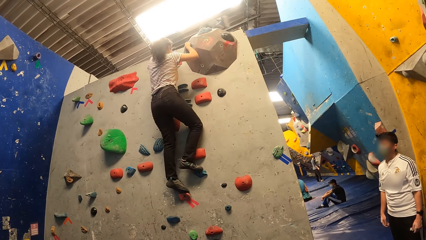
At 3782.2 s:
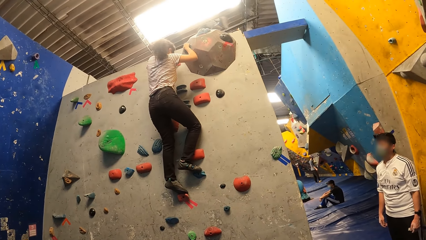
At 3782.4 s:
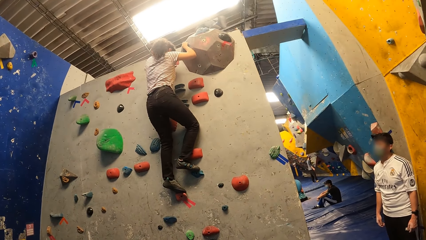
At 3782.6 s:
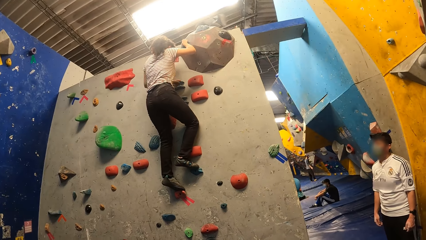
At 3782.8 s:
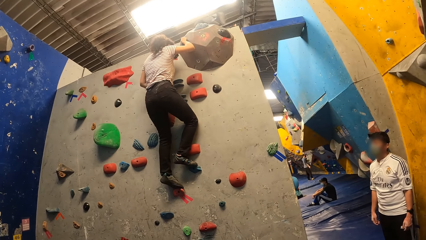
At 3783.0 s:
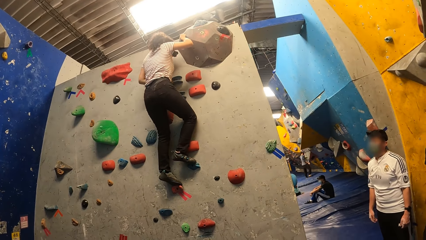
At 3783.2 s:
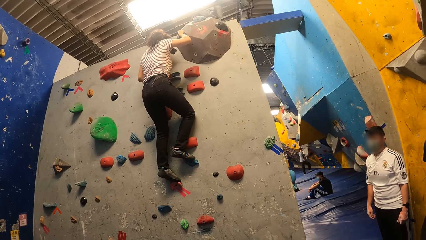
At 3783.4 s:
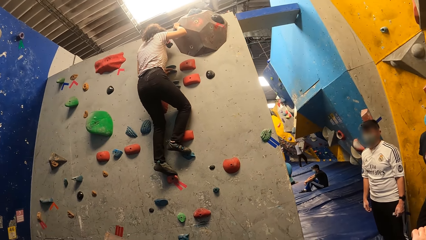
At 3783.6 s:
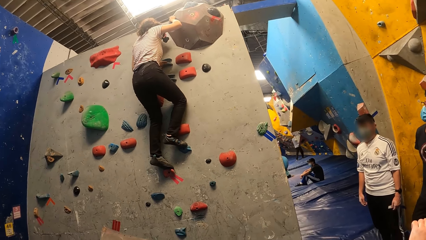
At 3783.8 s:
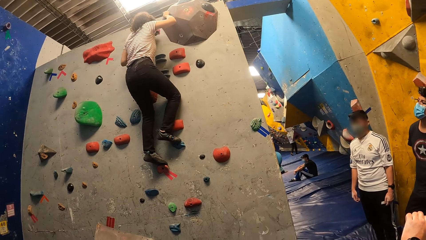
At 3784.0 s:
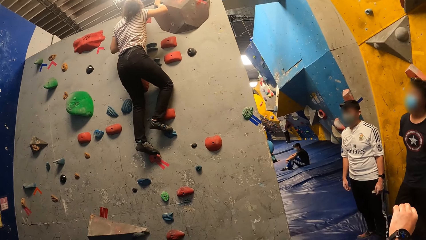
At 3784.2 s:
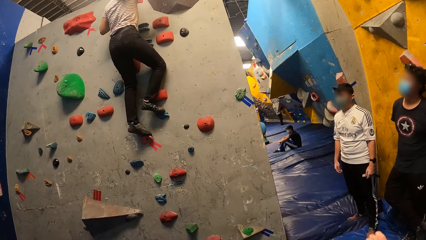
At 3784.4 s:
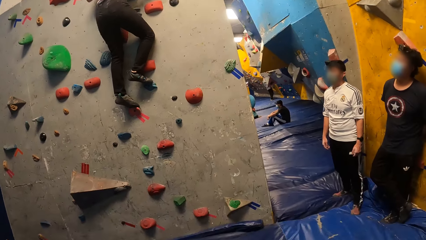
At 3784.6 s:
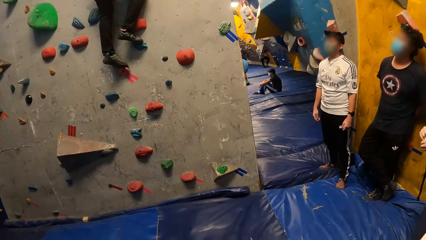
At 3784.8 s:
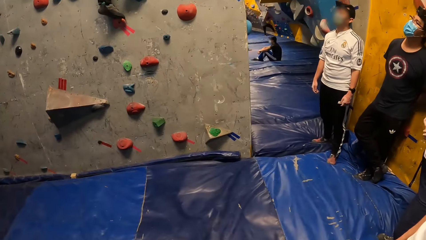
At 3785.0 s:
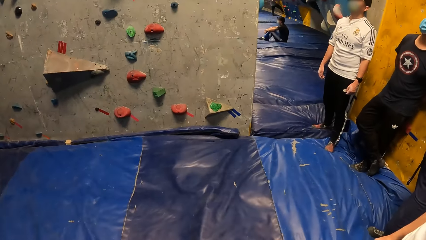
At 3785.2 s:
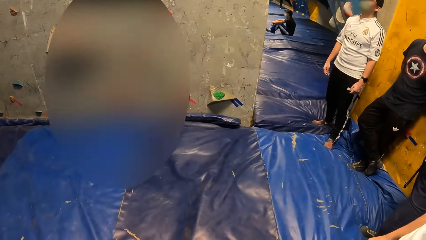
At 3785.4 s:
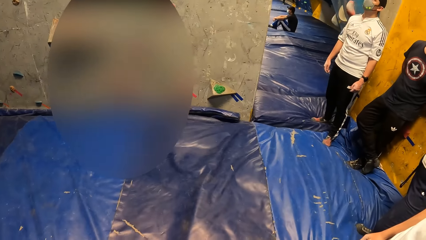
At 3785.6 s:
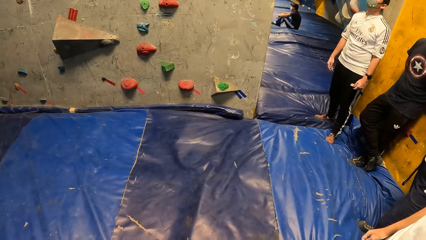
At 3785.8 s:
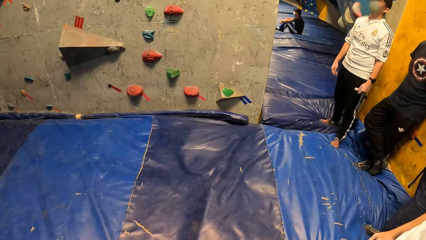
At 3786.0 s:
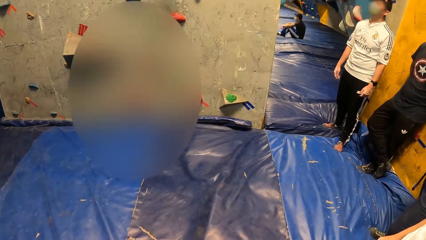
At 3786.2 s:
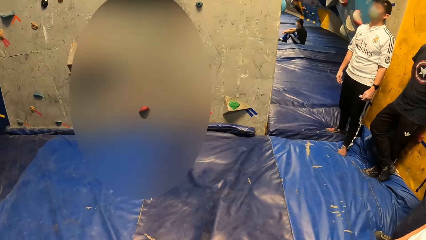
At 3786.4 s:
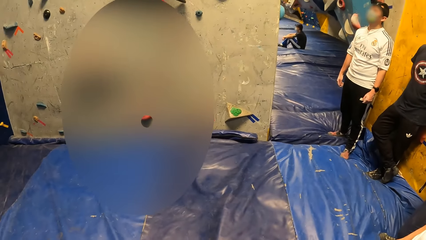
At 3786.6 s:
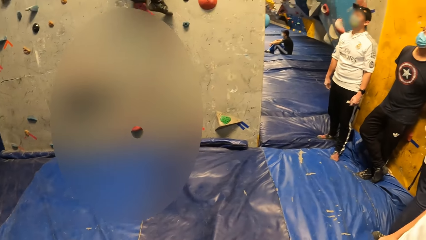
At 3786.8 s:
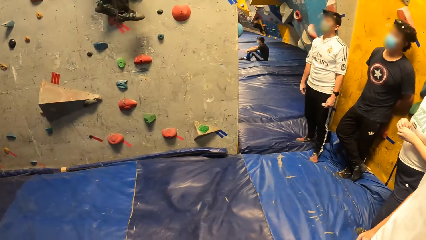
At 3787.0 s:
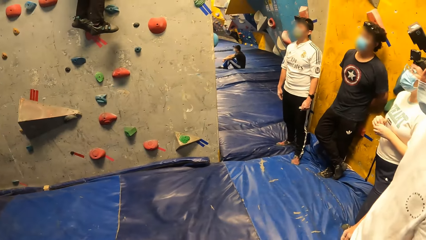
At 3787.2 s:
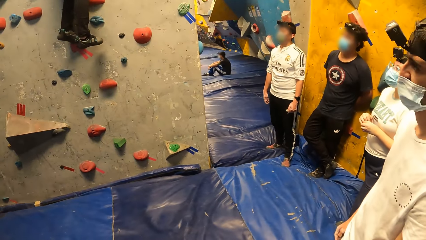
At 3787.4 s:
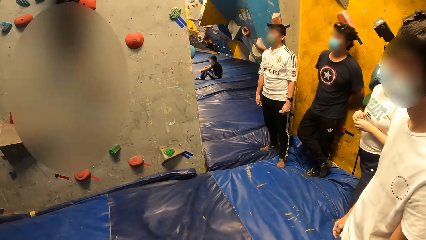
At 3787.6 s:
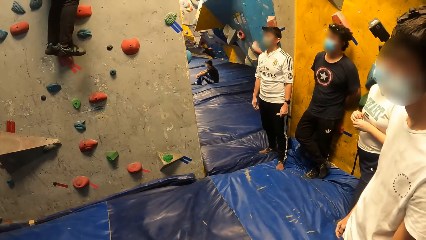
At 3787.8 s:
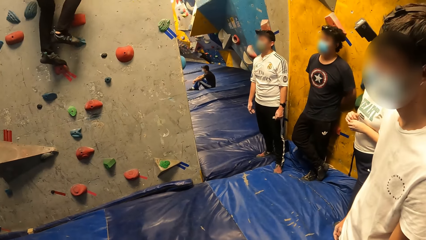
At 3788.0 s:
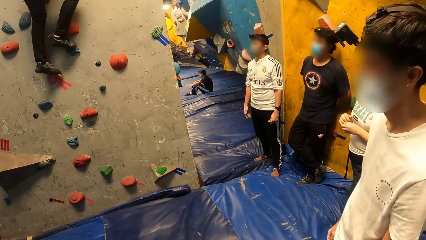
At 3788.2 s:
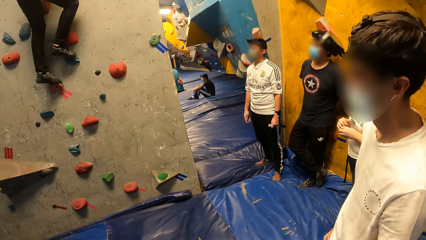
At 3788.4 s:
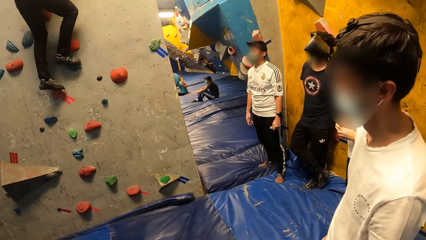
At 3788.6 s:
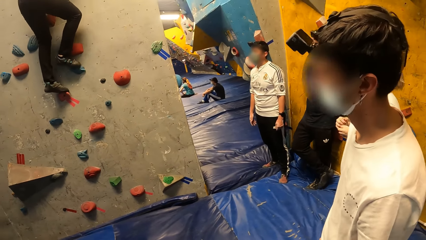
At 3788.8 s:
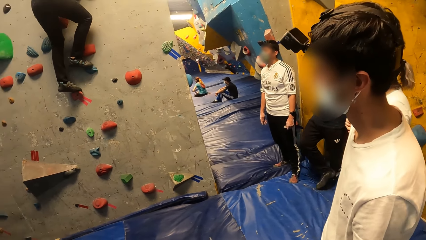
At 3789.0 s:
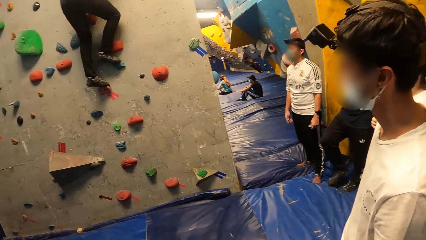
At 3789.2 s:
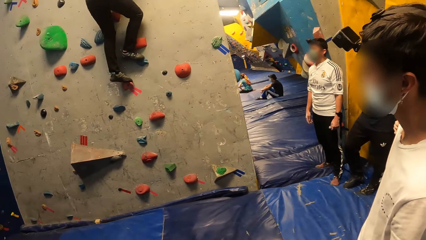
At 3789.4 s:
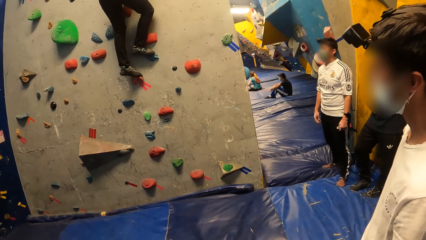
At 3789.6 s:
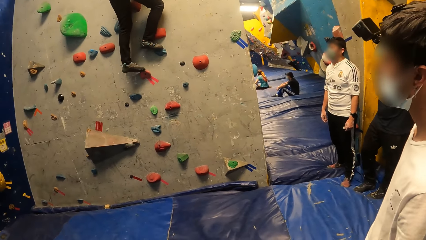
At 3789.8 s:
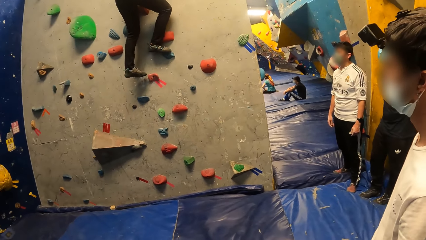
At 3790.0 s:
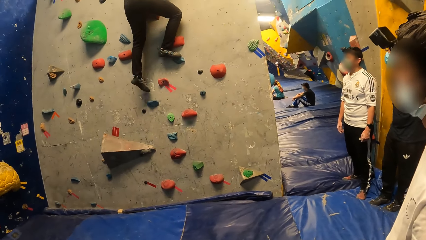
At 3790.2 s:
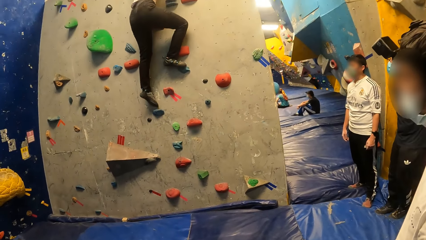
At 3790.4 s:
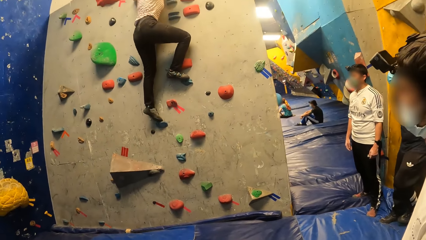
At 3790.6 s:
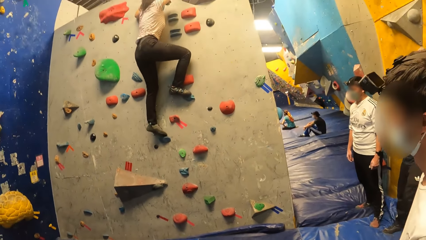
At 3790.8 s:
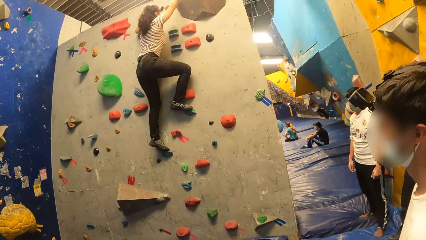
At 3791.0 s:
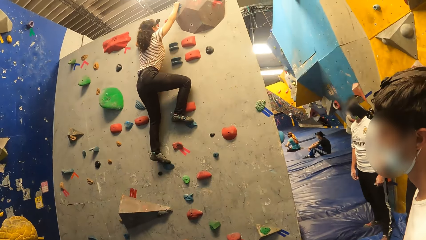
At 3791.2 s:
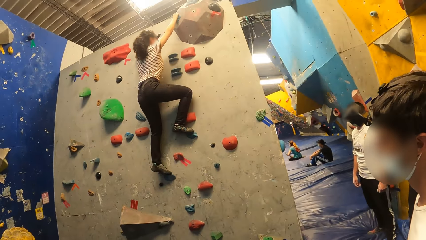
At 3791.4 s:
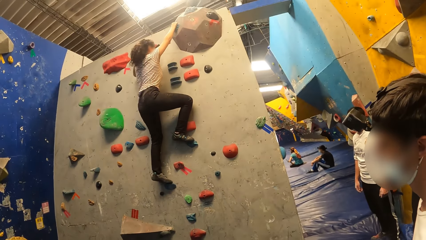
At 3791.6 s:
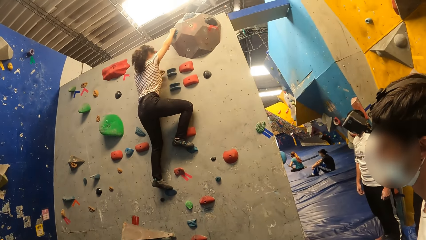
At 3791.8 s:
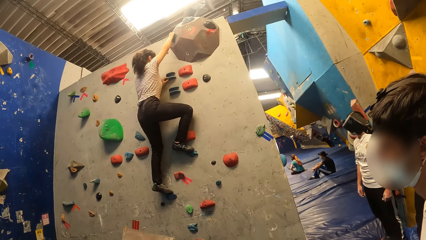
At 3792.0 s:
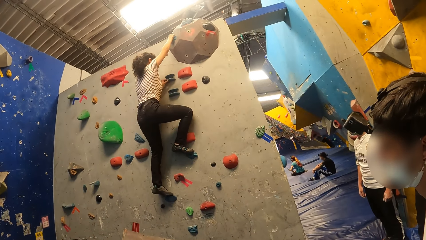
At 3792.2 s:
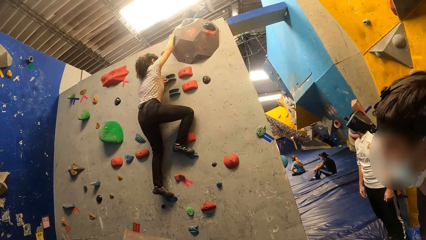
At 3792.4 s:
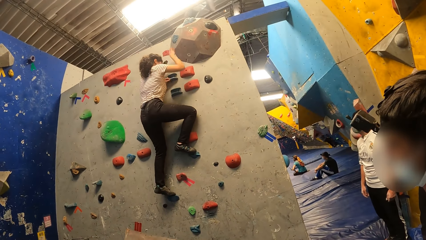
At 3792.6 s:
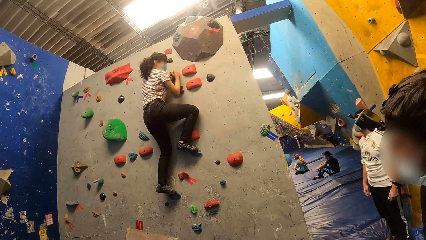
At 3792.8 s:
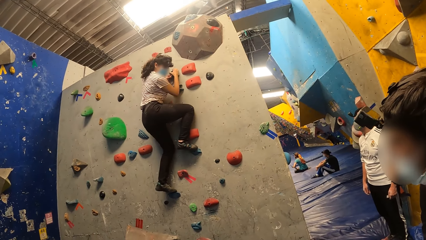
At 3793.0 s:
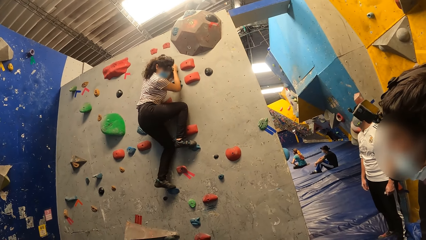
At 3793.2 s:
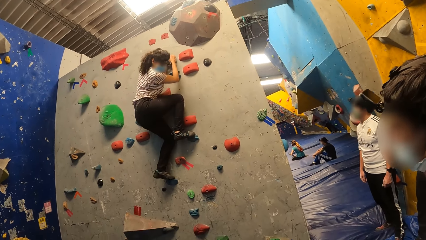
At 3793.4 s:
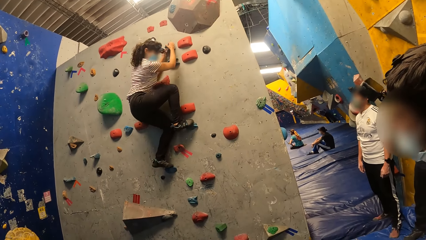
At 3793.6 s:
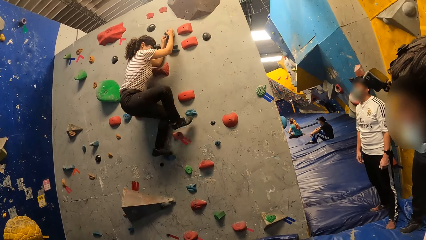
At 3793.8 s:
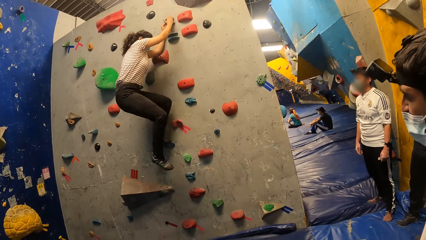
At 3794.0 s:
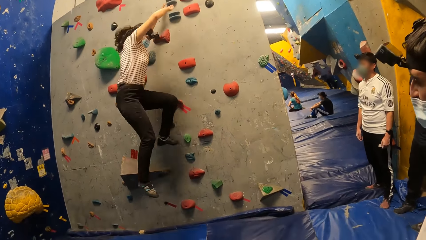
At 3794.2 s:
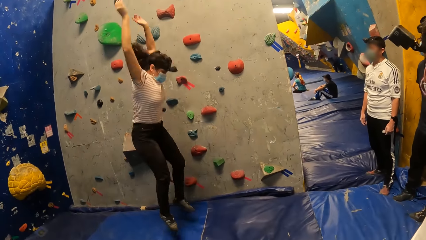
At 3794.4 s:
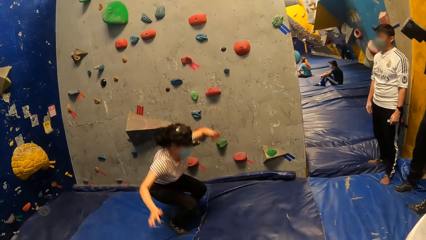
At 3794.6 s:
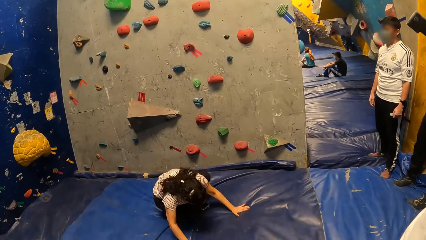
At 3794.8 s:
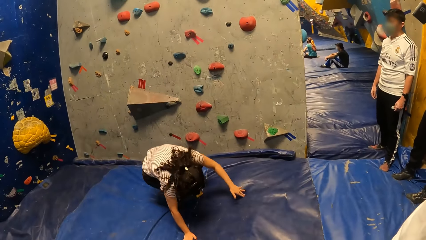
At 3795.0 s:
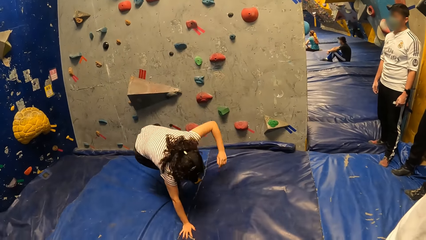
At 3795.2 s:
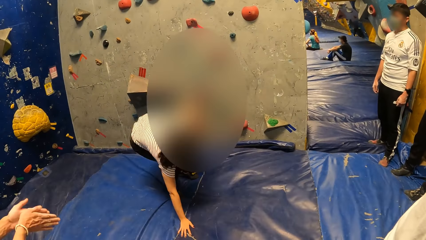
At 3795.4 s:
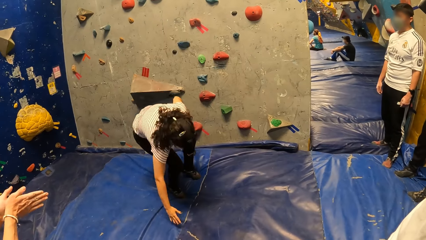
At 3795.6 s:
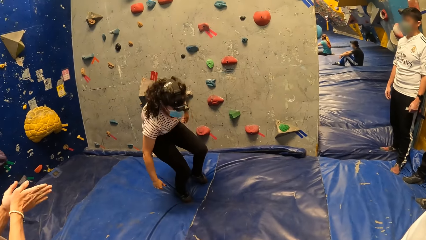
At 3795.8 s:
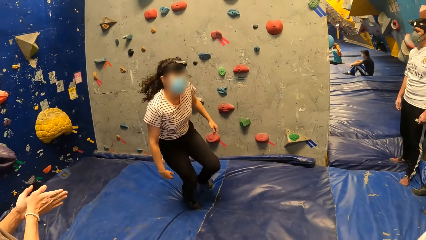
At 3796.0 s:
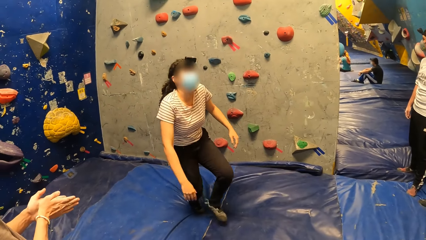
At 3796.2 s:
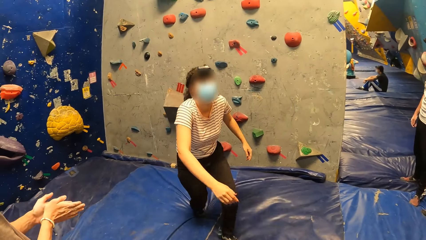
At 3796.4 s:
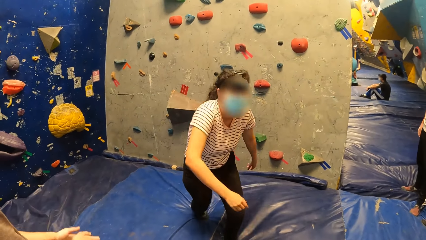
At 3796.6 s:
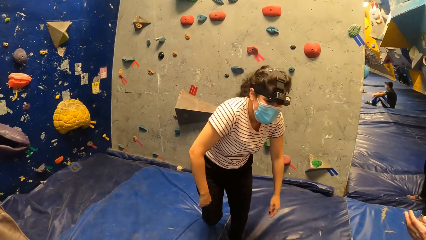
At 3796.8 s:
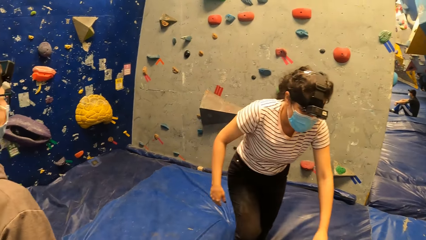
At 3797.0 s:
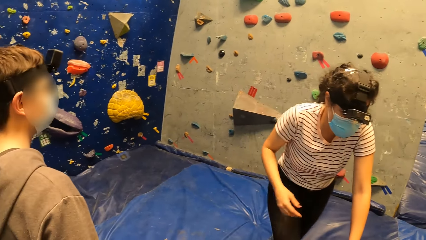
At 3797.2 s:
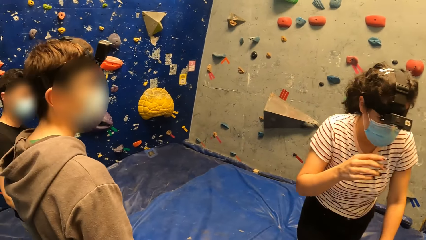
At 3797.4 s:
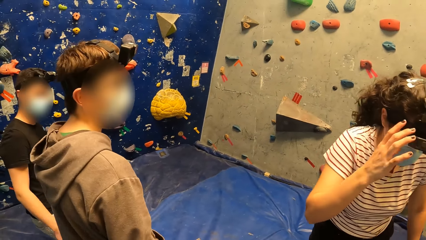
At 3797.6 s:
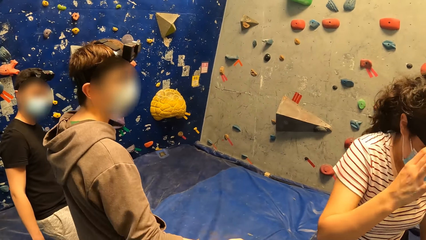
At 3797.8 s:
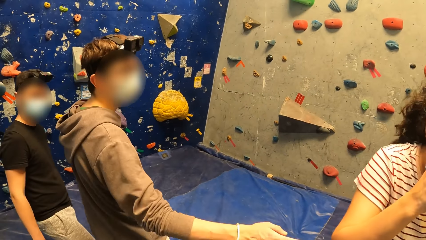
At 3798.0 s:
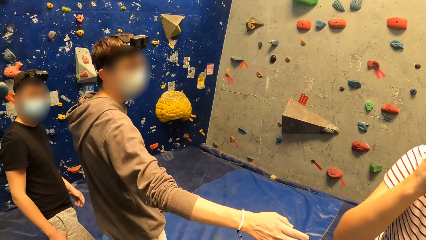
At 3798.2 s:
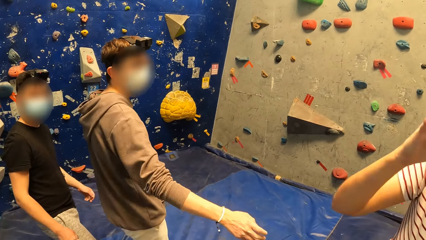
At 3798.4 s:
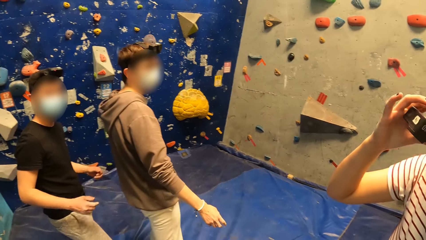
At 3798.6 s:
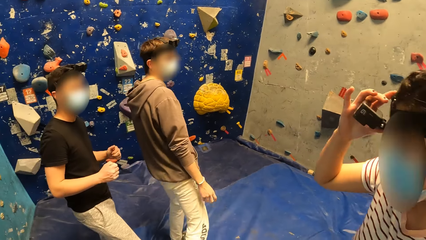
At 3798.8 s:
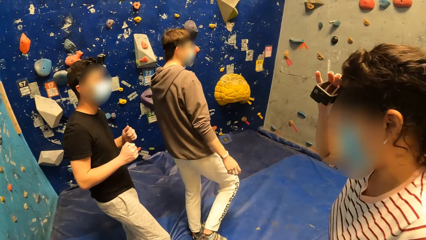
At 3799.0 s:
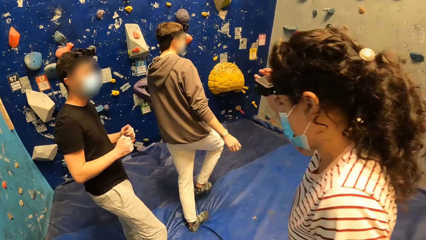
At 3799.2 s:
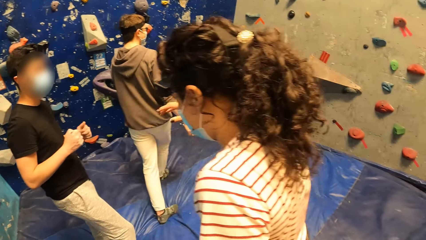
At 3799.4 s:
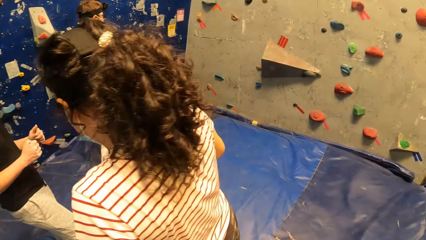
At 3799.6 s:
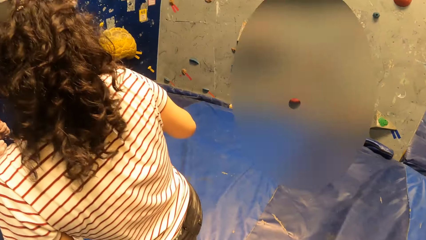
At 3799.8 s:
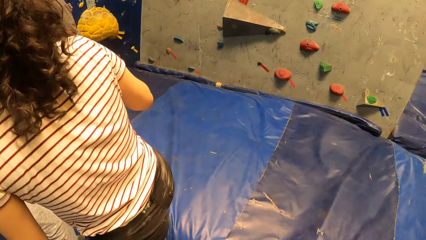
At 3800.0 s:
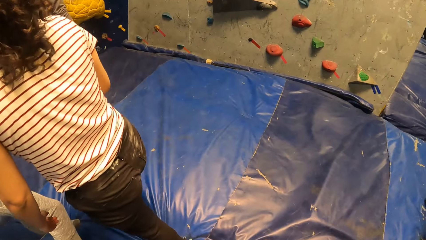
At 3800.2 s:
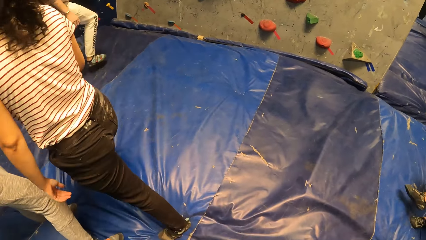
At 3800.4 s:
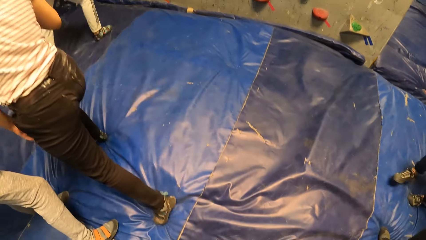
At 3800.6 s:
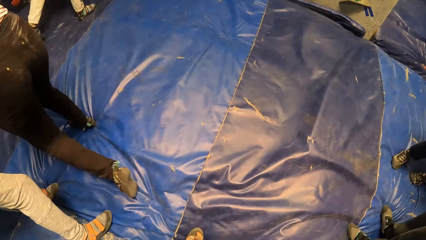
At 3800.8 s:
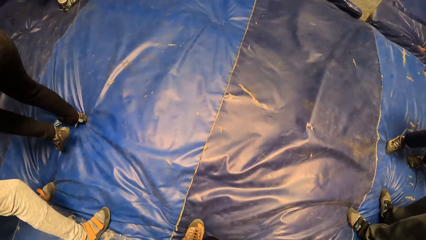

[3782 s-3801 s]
A woman jumps down from the crags. The woman stands up and walks on the bouncing mat. A man walks toward the climbing board. The woman adjusts her camera.
